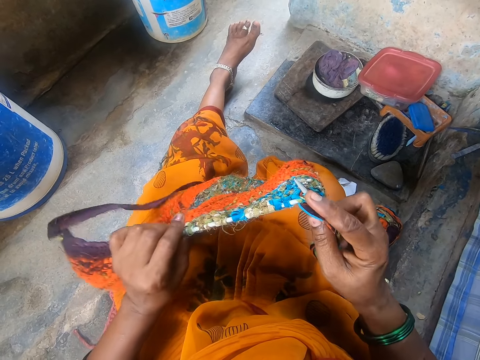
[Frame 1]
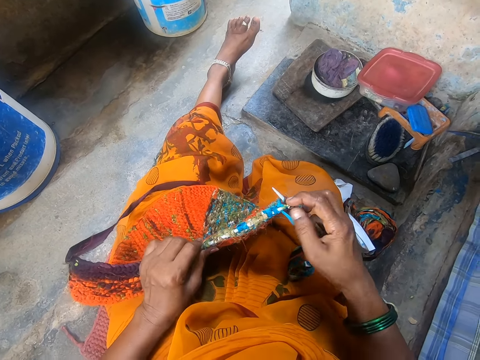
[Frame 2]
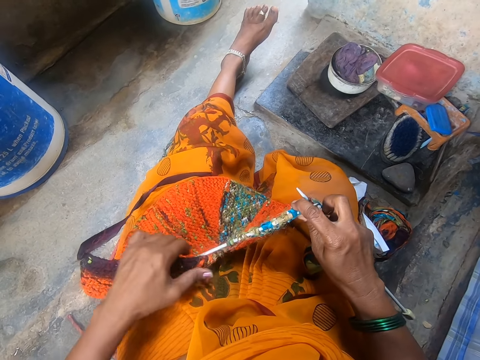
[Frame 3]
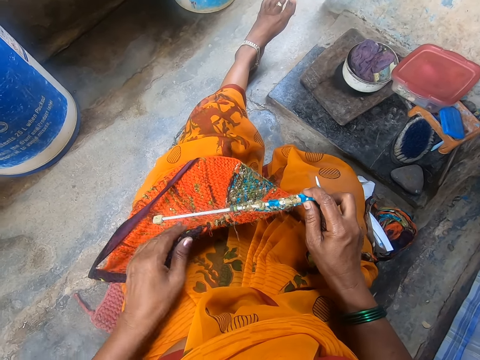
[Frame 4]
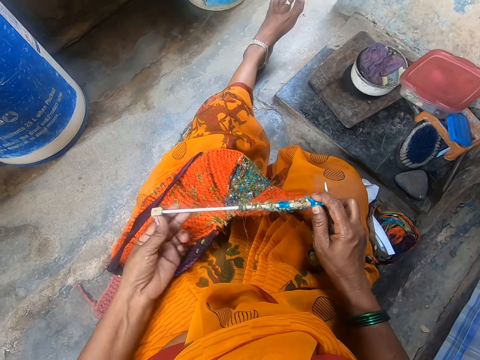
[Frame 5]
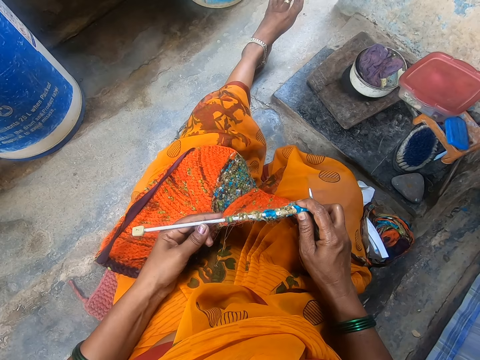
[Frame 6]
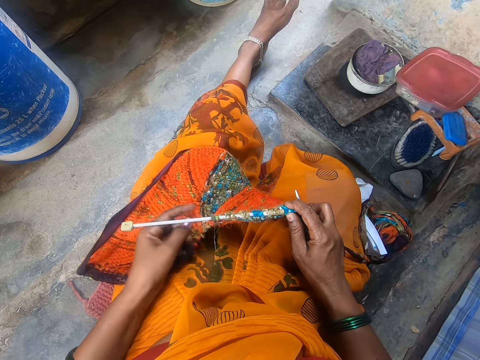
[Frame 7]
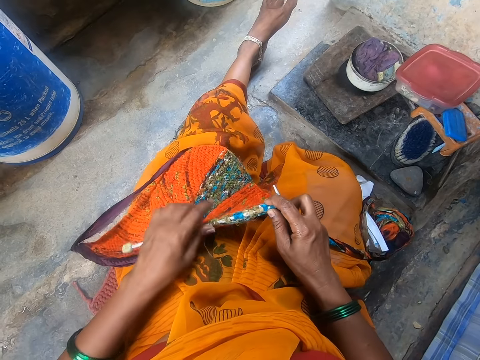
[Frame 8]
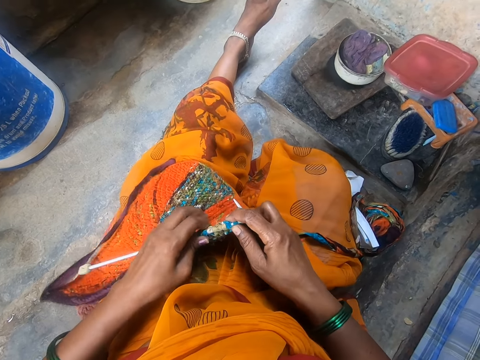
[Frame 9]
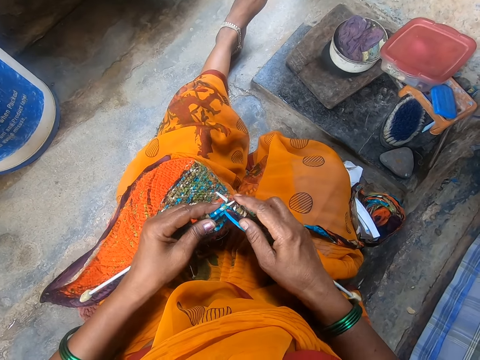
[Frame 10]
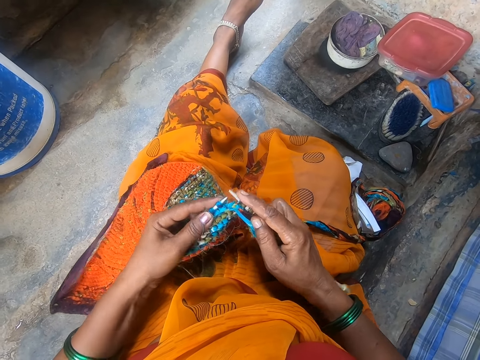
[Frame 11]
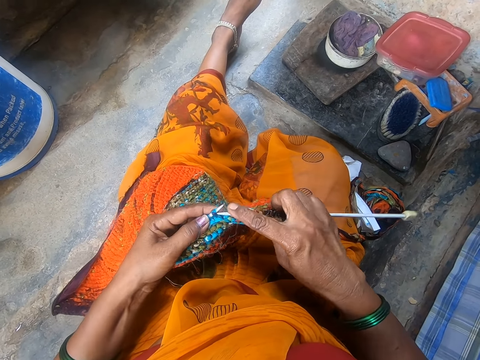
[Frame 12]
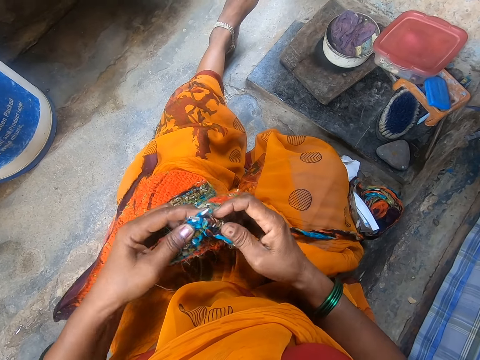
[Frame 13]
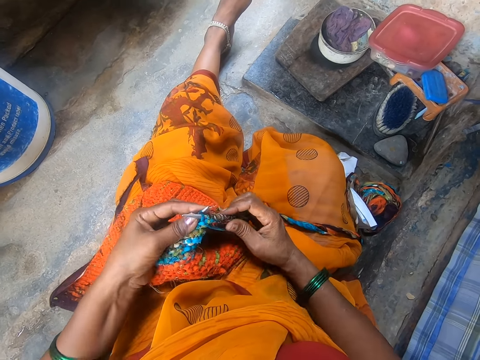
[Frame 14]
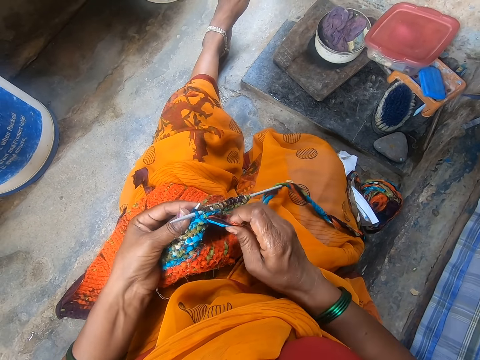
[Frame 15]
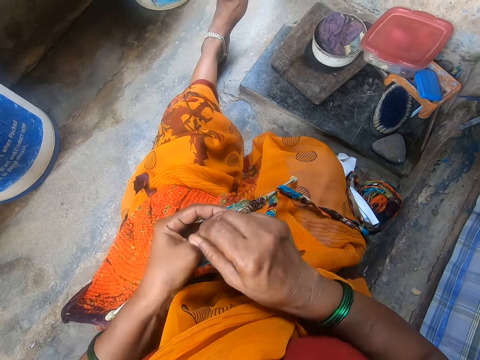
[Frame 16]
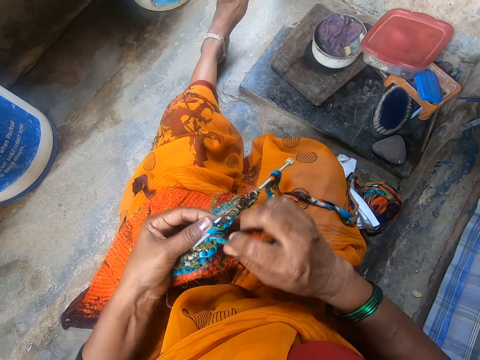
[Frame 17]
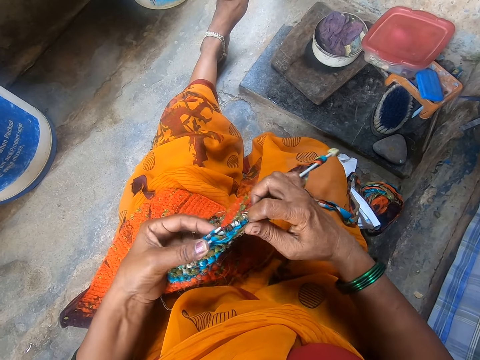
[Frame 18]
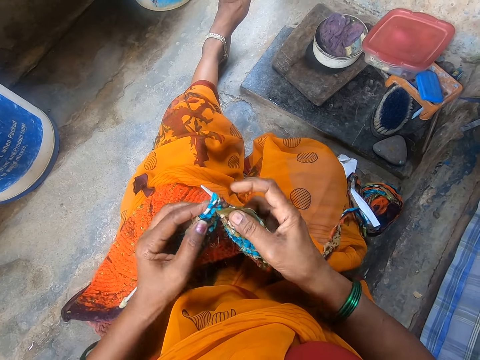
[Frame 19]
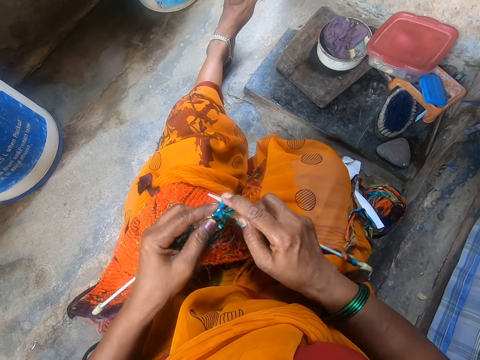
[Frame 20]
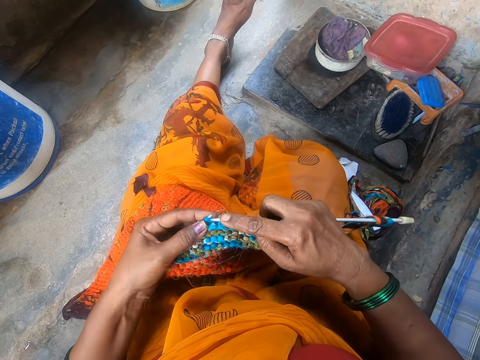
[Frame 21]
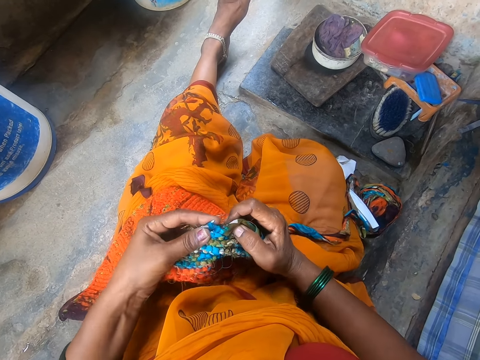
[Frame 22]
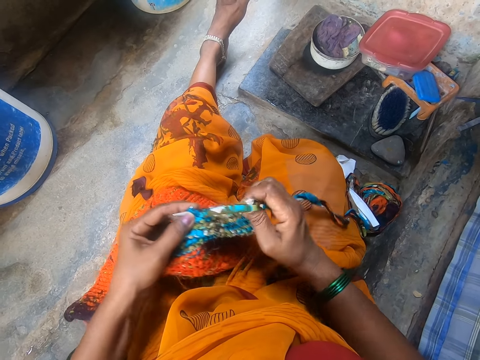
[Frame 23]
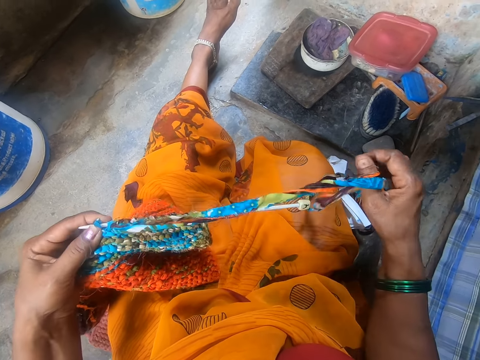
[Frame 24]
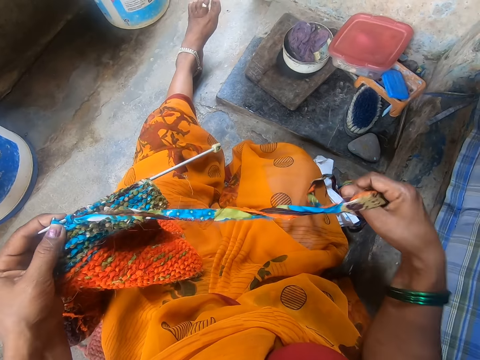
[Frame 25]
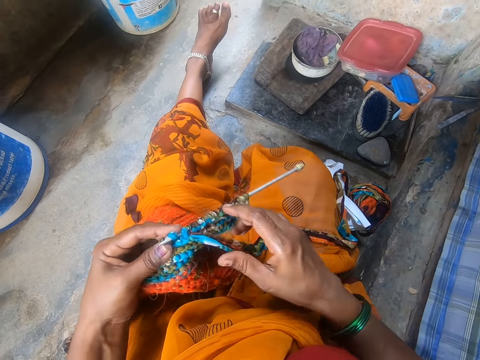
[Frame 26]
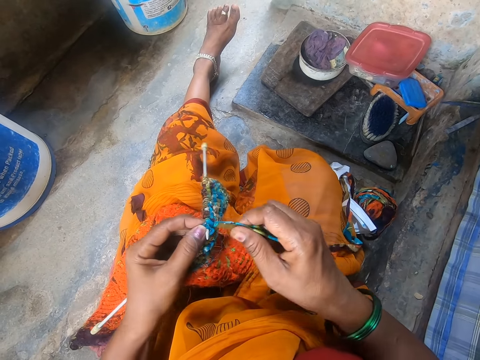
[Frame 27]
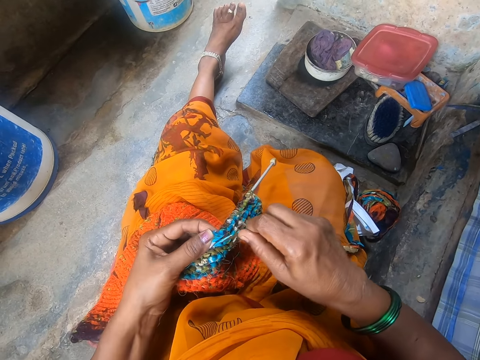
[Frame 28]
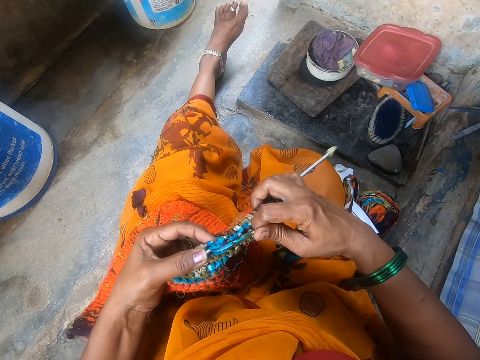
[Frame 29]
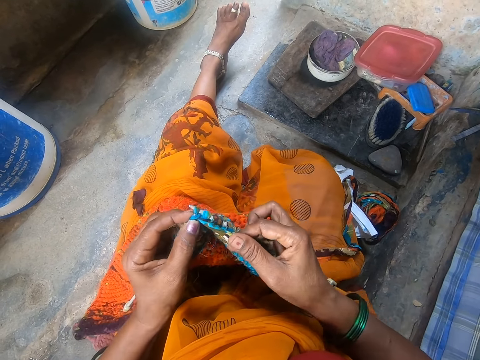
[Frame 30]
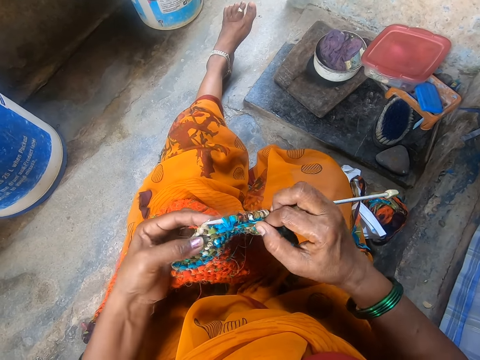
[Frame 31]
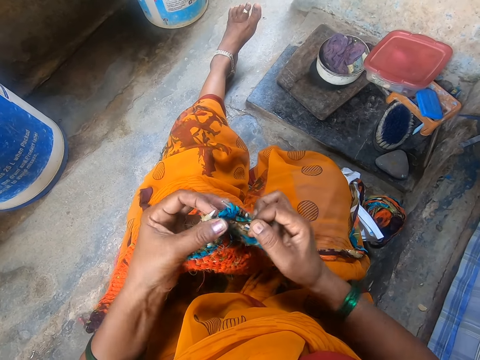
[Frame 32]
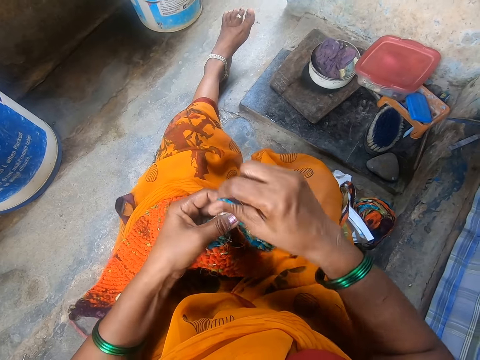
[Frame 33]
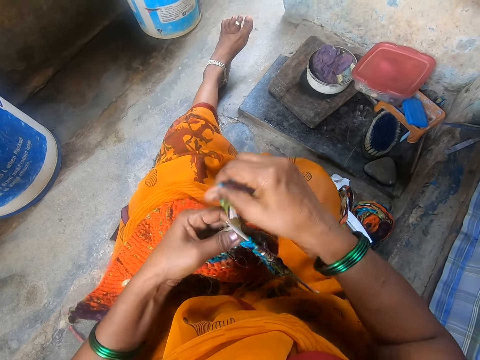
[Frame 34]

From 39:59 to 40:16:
The camera wearer touches the thread. She stretches the thread with her hand. She knits a cloth with a knitting needle. She touches the crochet.

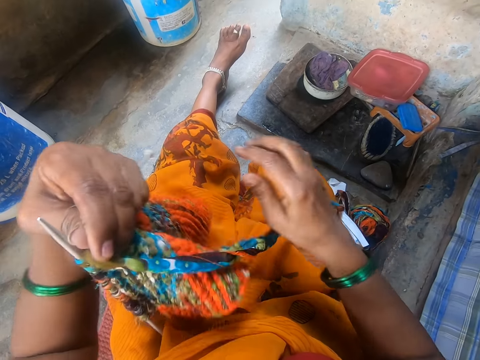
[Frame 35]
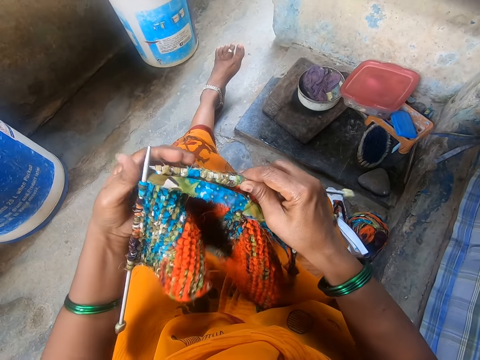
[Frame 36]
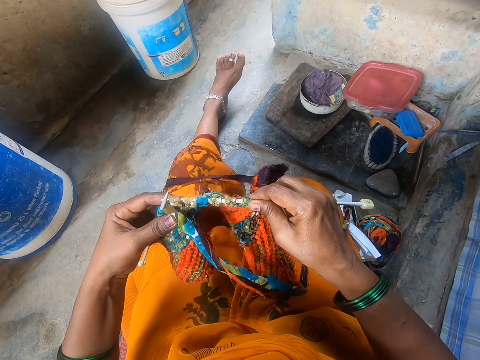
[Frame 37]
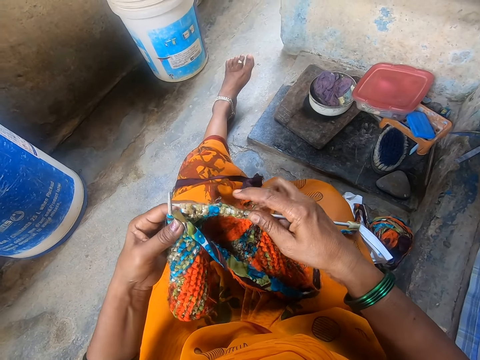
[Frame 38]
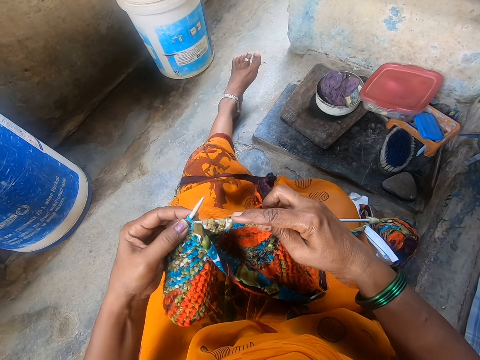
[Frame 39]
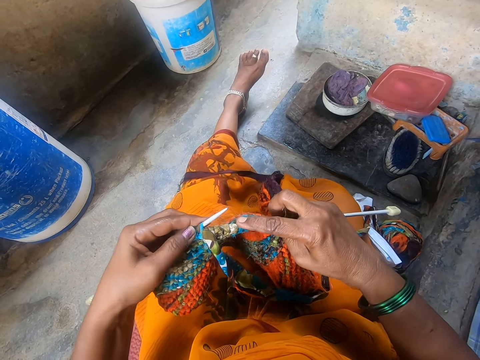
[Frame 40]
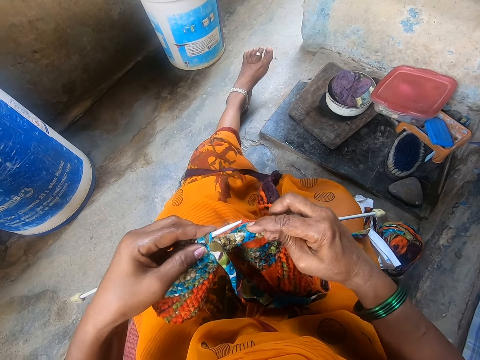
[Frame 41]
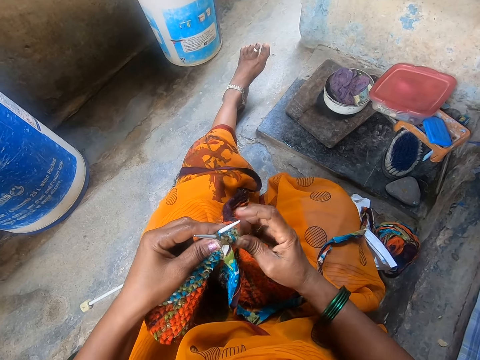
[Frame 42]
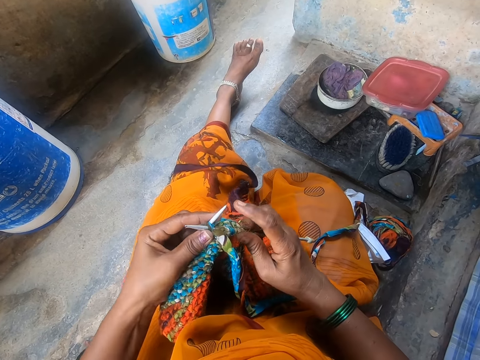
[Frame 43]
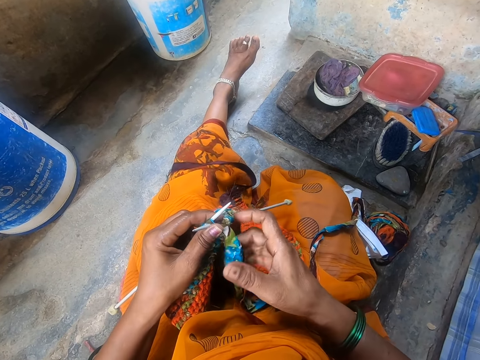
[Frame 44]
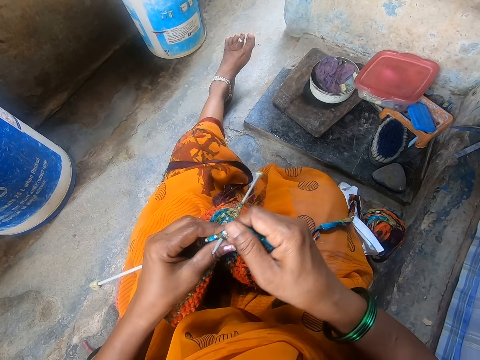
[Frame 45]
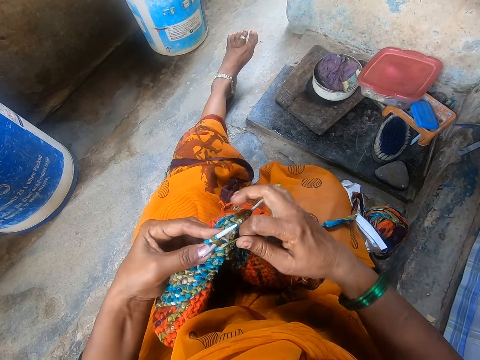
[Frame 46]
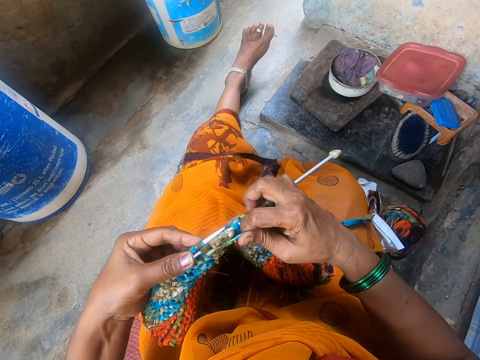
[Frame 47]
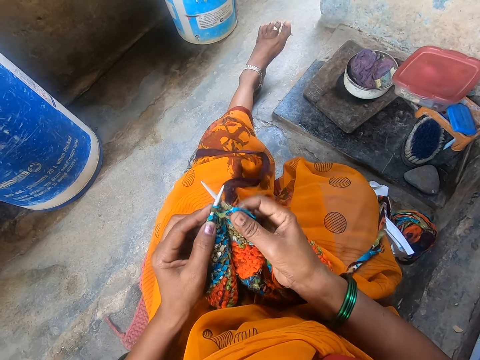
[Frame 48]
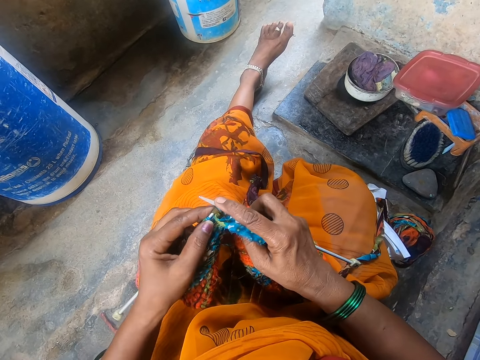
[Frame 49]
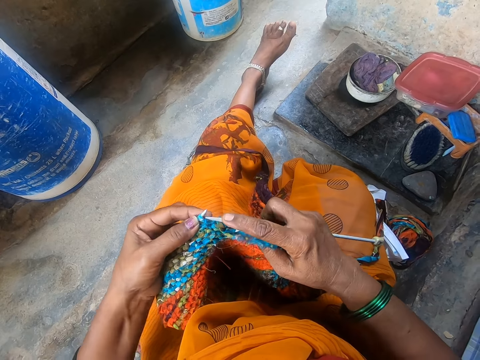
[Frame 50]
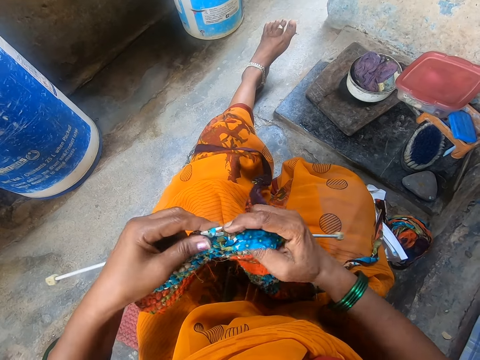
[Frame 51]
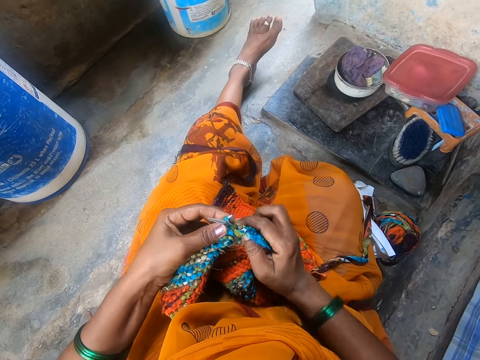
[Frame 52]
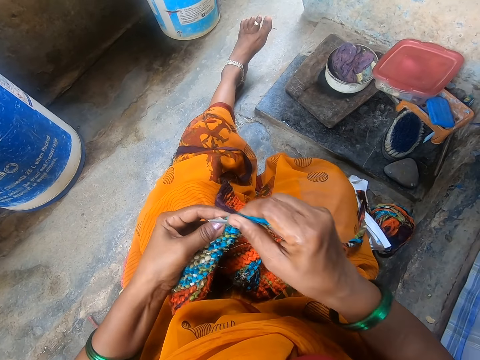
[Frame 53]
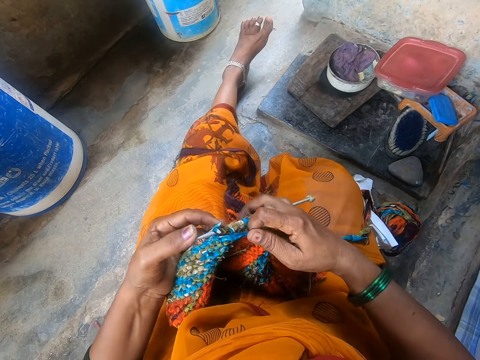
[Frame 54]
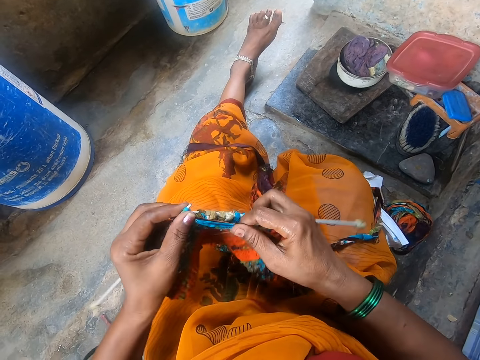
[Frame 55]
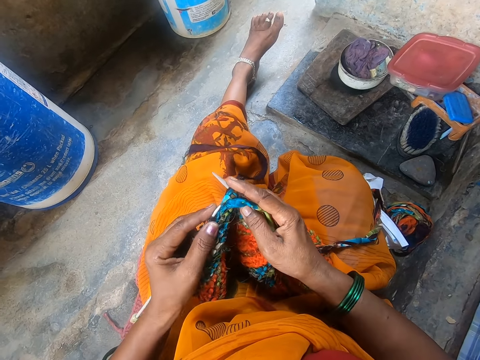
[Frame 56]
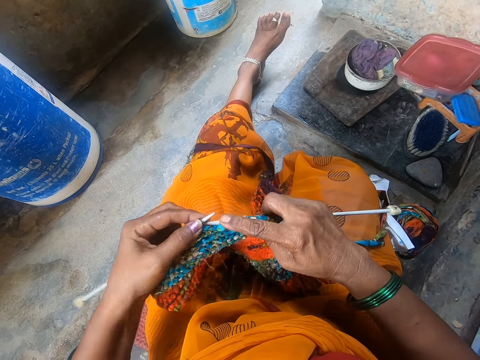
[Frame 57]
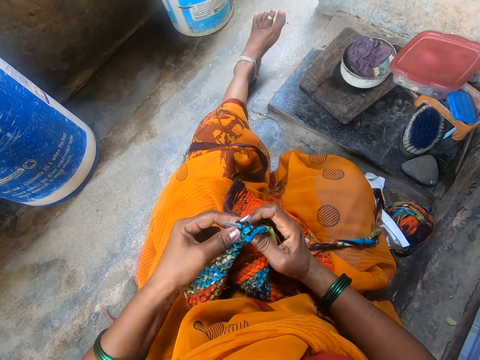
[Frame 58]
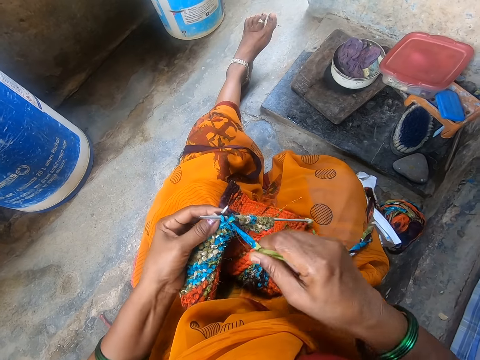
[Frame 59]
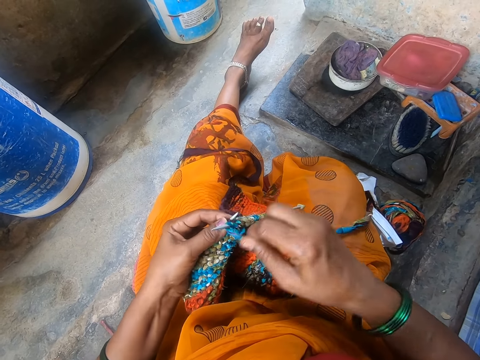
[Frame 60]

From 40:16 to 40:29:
The camera wearer touches the thread. They touch the crochet. They touch the thread.
